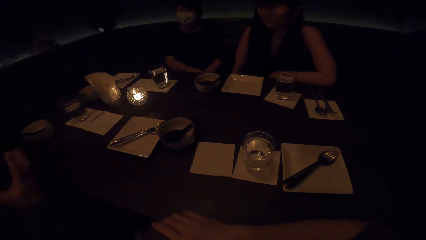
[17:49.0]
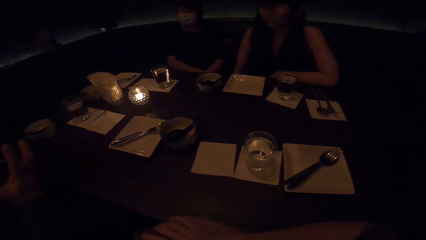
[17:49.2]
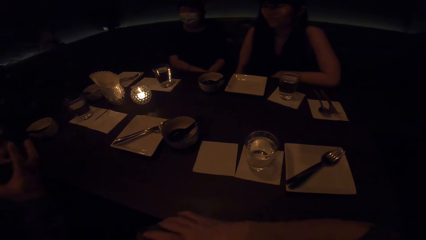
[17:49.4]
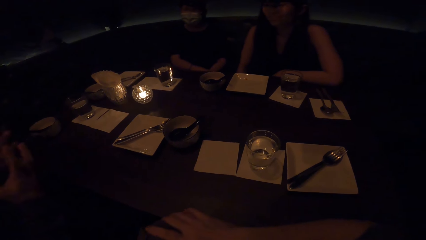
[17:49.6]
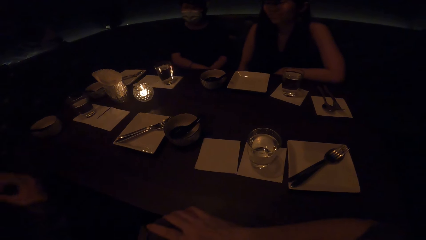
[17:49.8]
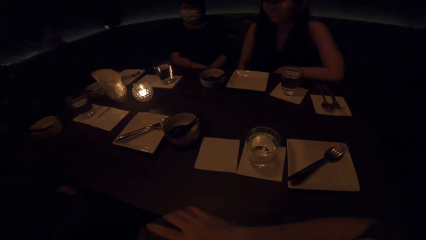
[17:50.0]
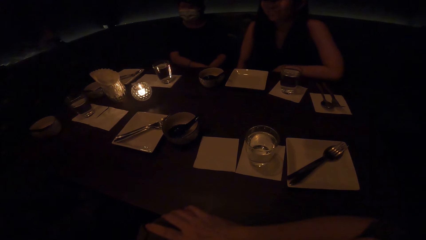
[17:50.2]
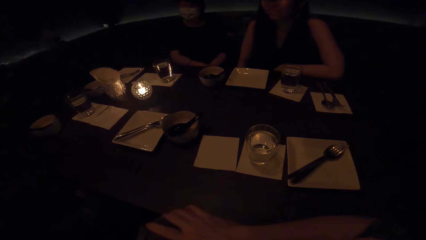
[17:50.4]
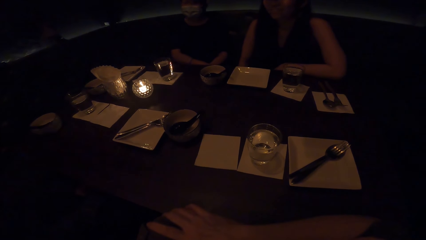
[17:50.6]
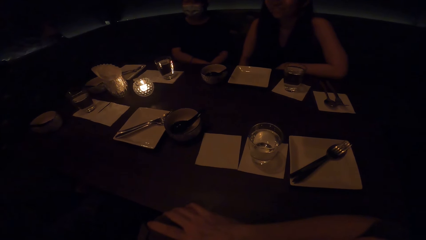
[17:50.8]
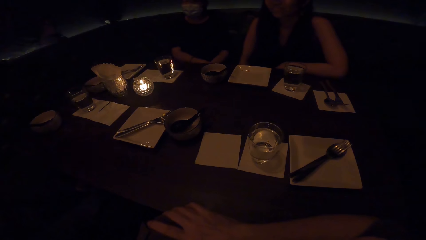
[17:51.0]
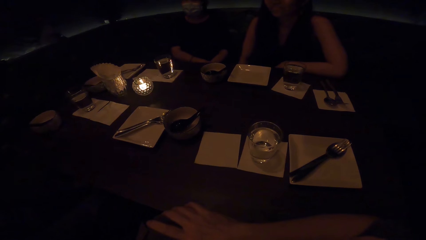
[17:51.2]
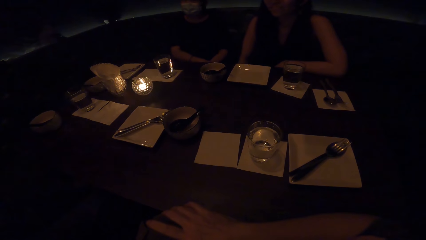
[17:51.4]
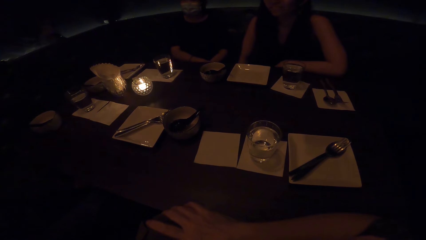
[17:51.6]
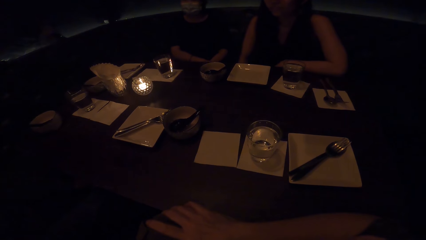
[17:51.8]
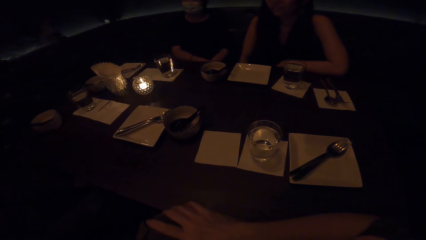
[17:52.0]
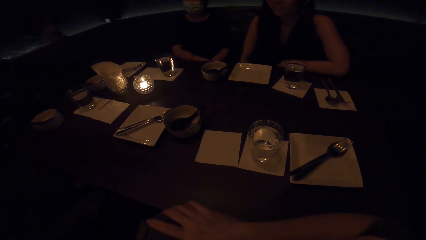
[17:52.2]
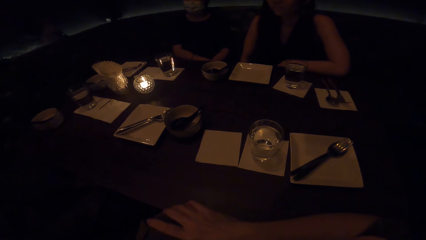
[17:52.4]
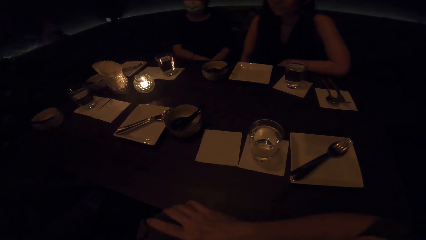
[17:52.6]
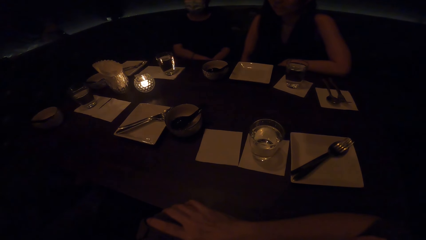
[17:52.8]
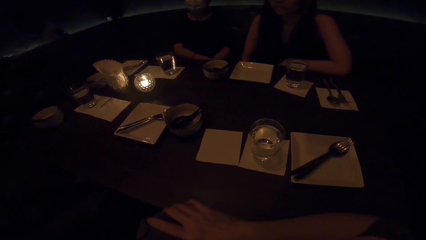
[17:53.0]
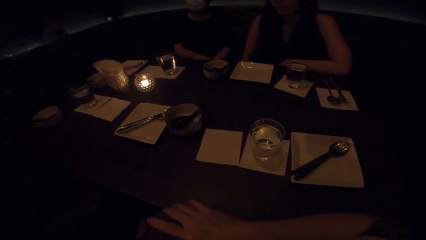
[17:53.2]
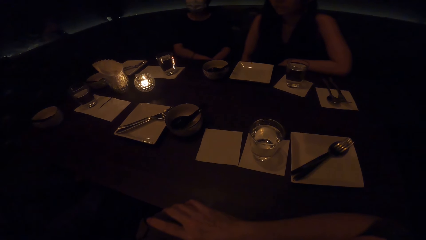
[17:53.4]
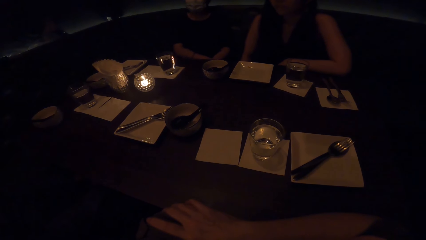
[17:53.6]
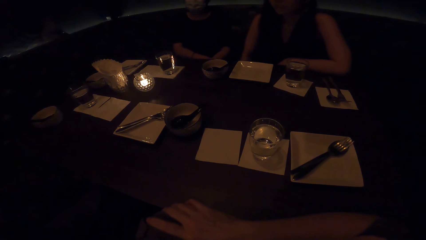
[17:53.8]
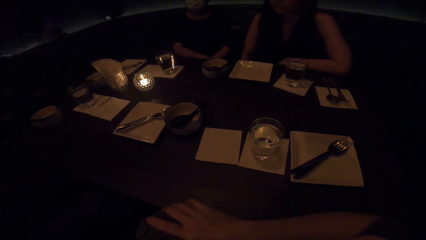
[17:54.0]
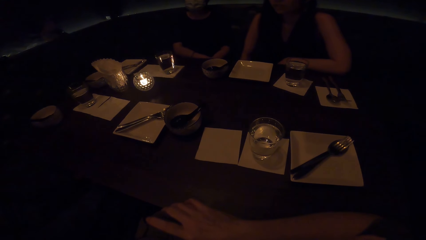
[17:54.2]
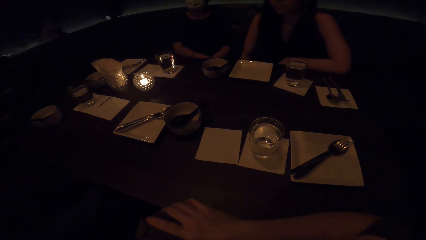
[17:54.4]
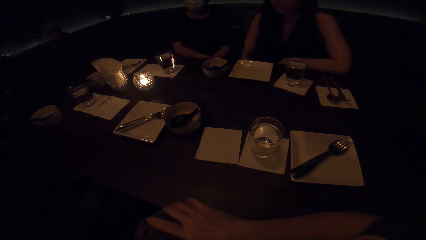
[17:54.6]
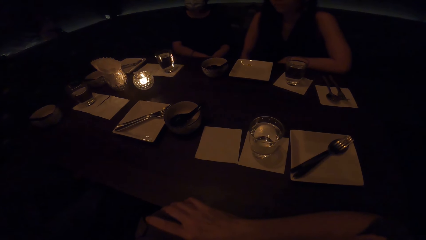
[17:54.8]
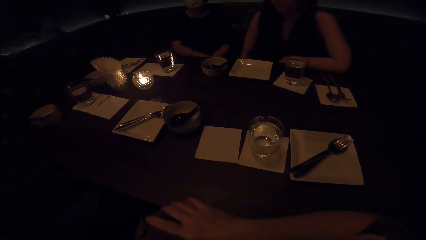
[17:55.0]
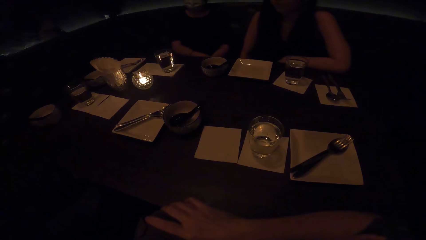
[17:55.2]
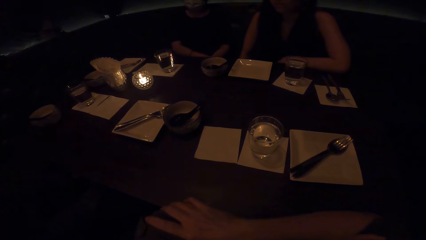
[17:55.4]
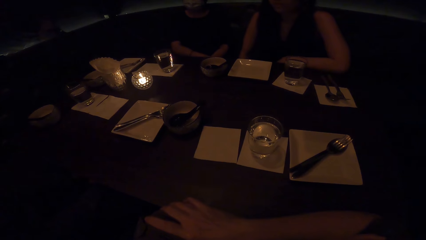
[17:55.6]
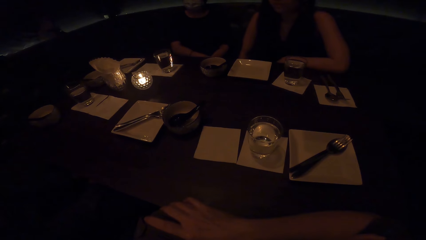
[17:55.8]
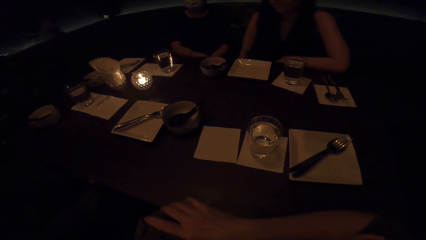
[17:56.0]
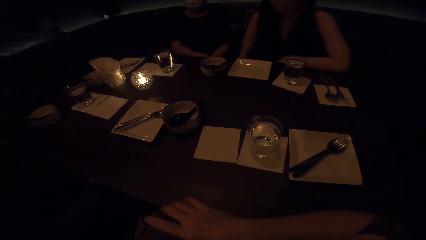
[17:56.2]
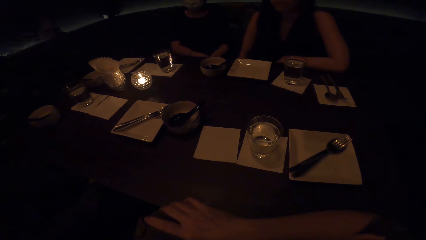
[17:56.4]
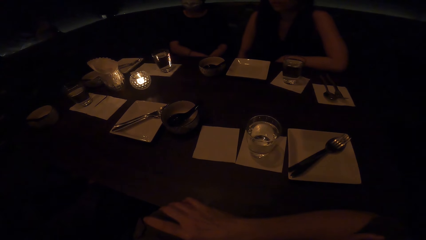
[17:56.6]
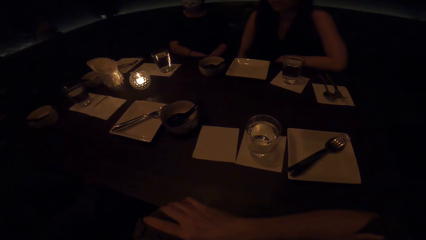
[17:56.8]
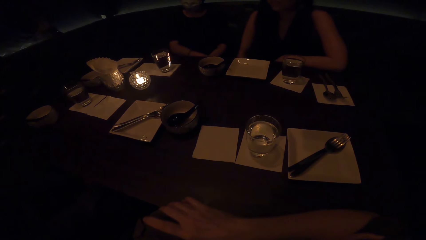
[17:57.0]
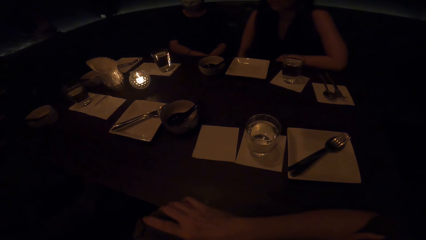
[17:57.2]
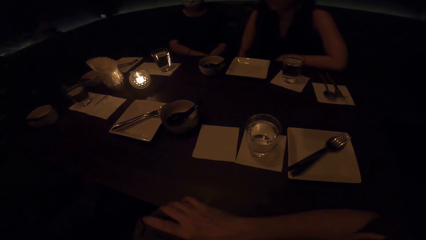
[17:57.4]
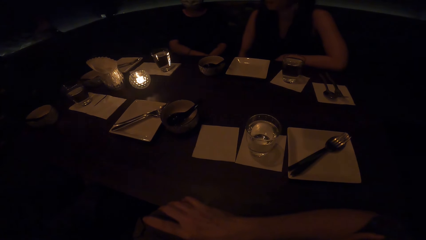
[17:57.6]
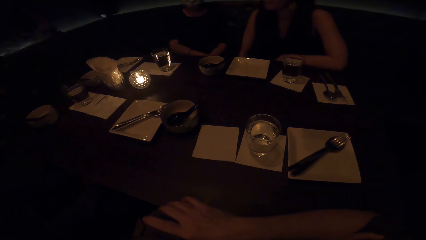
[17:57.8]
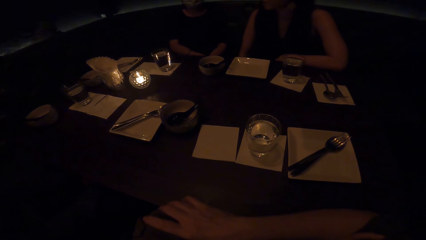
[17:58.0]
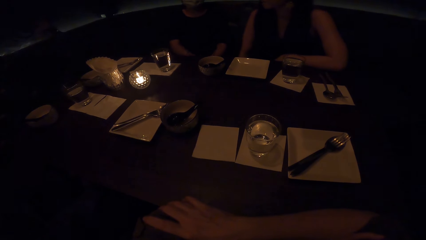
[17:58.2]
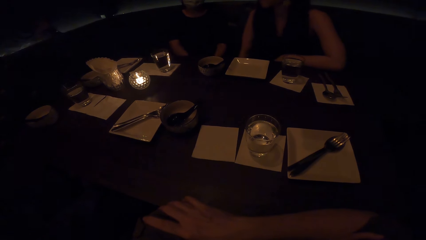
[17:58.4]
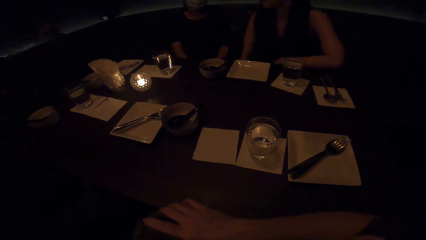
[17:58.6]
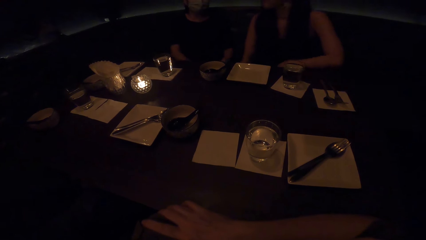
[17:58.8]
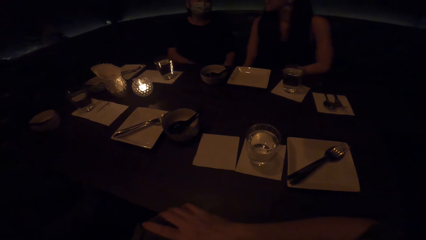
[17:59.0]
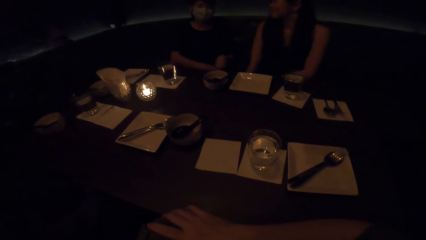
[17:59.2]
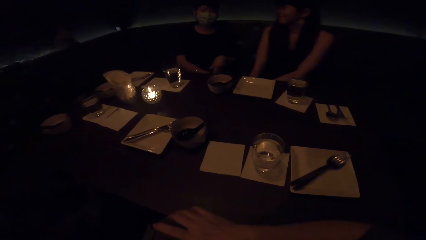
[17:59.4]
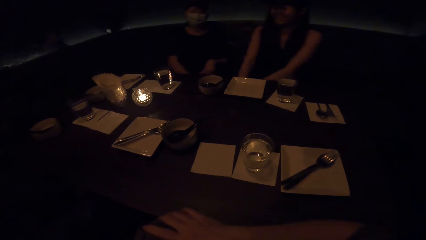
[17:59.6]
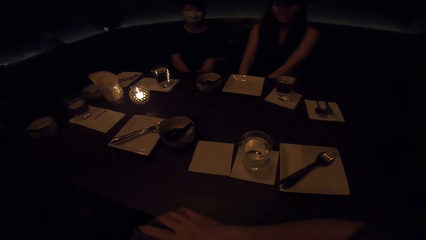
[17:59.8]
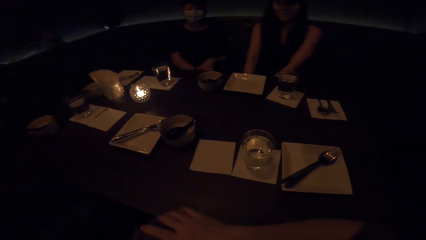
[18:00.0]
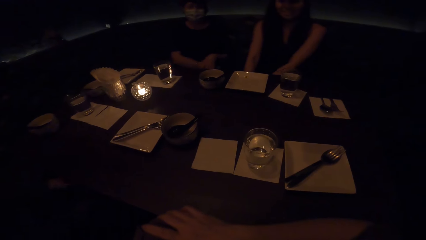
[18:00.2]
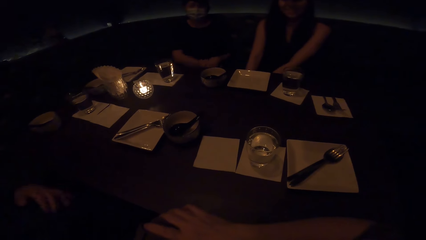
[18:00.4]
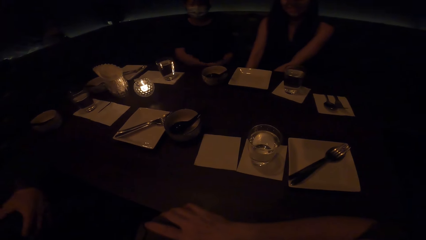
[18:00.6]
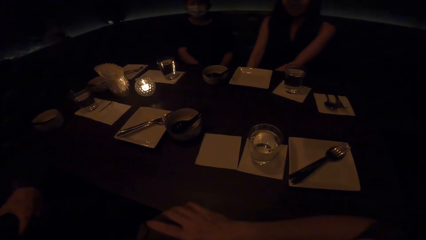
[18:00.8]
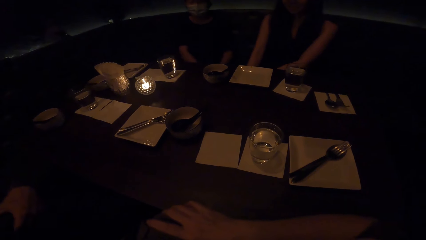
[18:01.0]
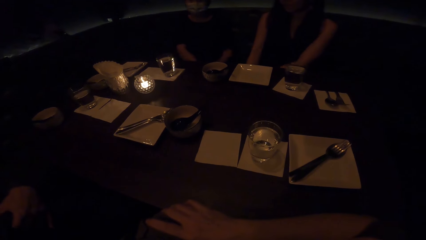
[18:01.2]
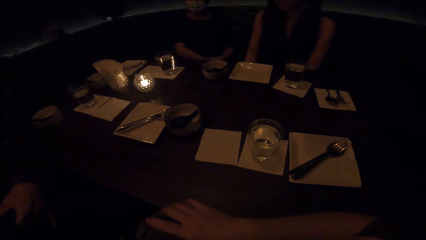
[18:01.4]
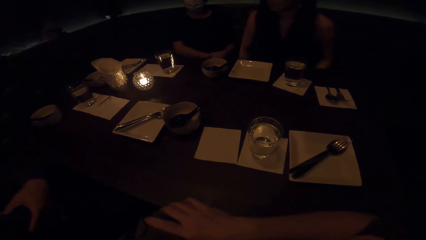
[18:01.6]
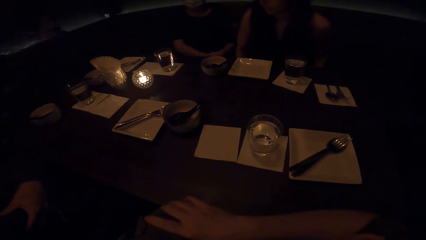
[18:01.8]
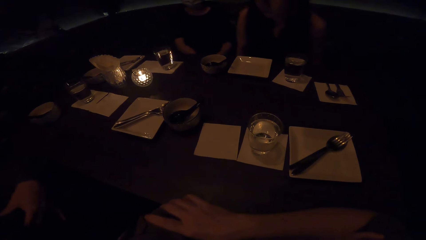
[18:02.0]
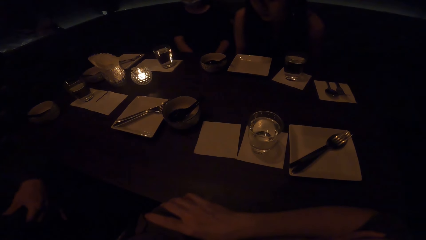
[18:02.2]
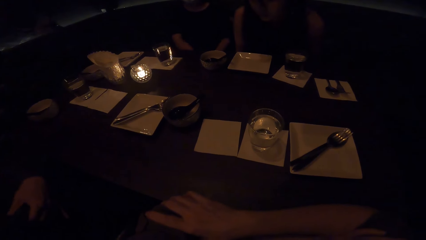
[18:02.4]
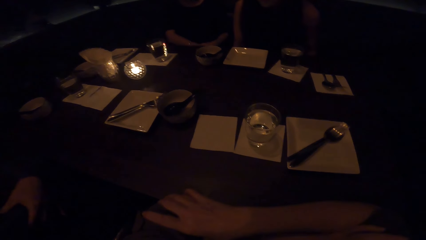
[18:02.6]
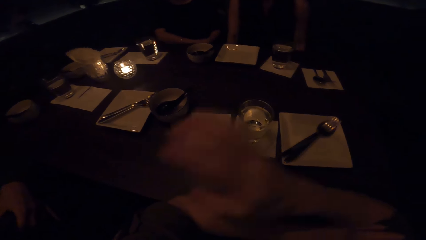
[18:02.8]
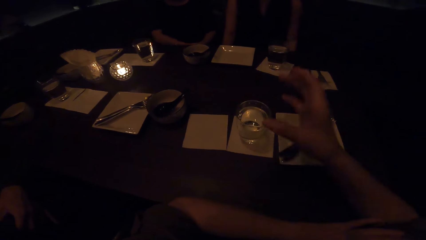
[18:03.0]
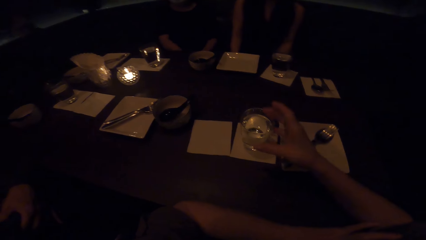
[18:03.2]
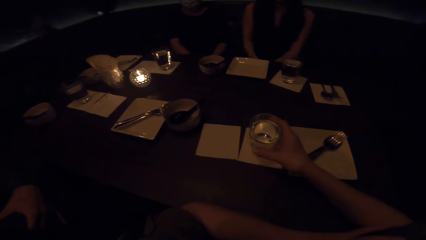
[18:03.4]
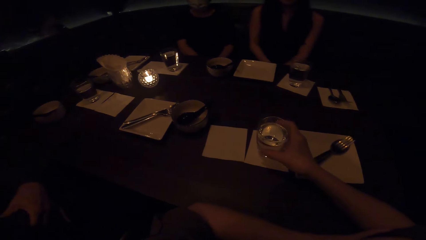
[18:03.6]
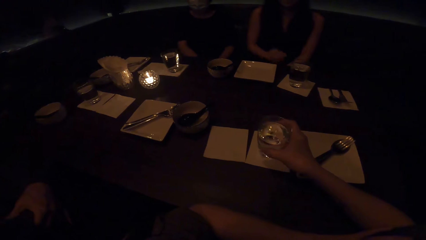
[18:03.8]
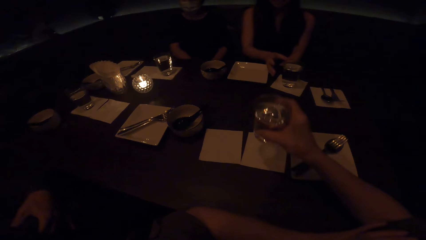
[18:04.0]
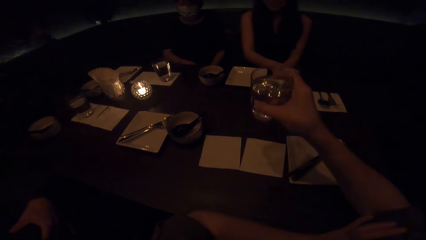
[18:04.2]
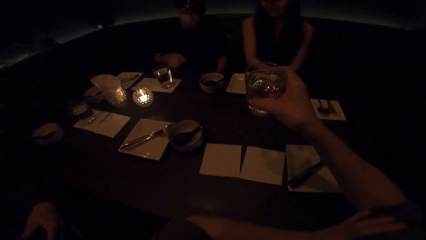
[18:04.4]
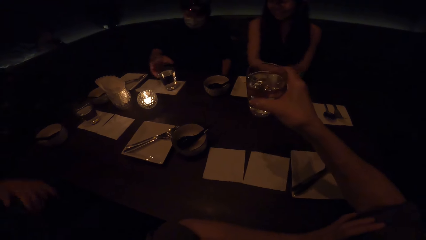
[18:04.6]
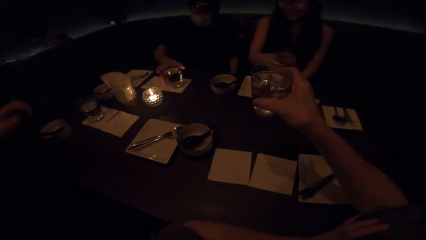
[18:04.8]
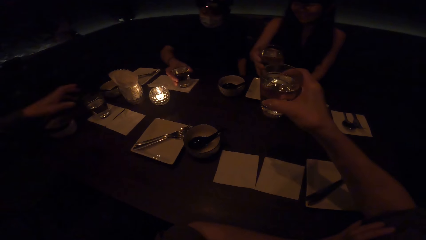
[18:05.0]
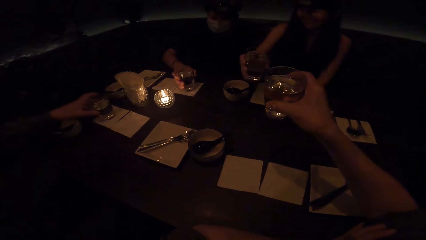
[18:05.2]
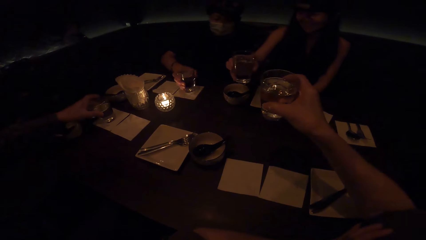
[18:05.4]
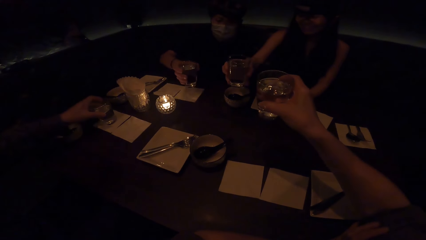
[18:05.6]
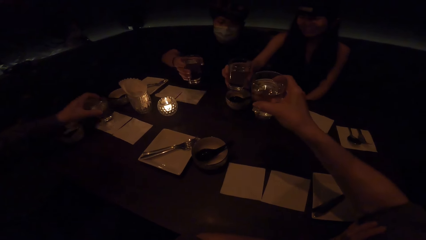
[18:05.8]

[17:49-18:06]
A man converses with a lady, another lady and the camera wearer. The camera wearer takes a glass of water from the table.
